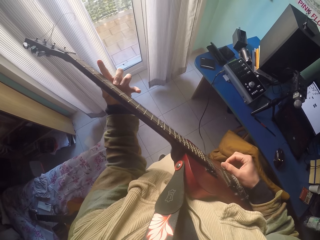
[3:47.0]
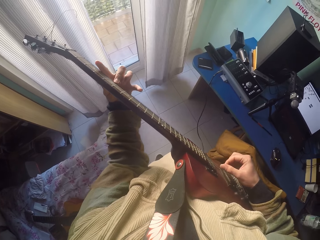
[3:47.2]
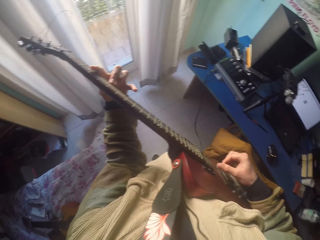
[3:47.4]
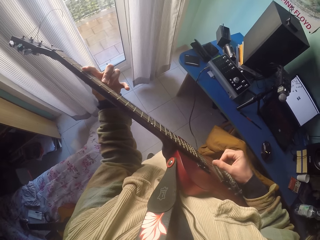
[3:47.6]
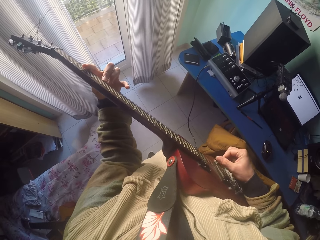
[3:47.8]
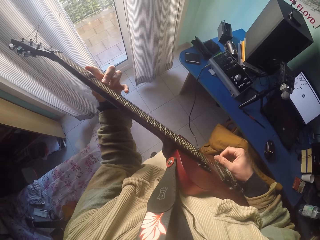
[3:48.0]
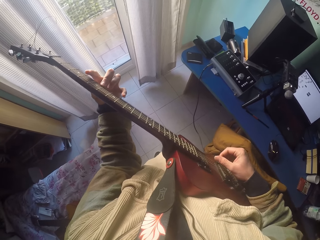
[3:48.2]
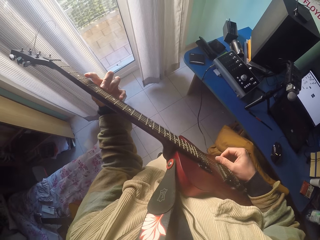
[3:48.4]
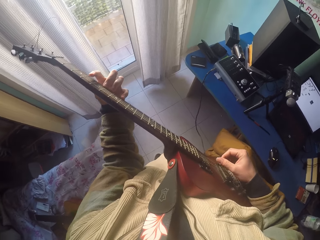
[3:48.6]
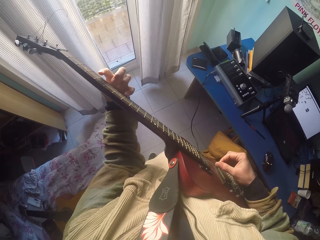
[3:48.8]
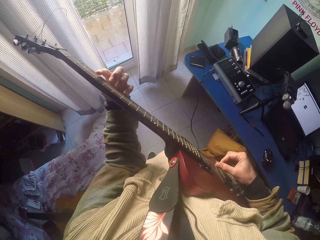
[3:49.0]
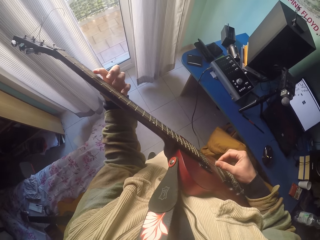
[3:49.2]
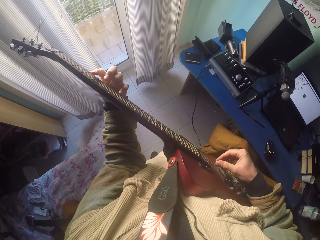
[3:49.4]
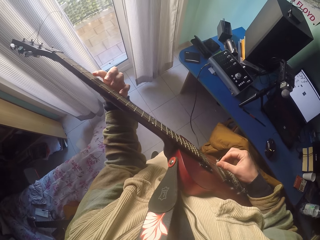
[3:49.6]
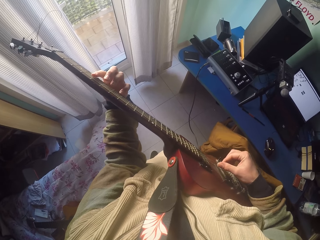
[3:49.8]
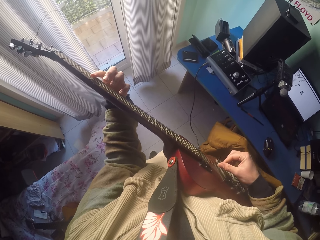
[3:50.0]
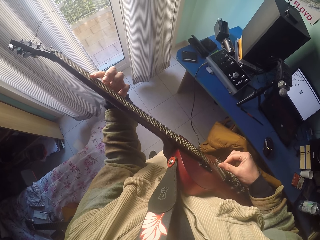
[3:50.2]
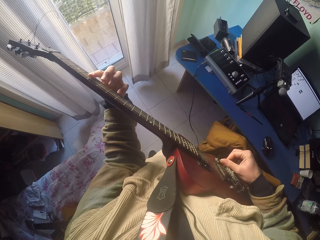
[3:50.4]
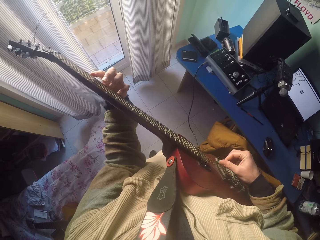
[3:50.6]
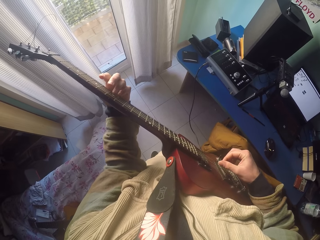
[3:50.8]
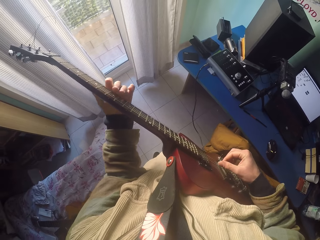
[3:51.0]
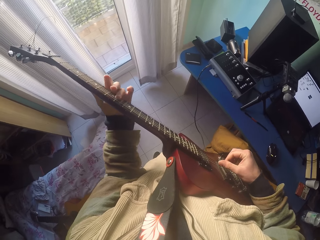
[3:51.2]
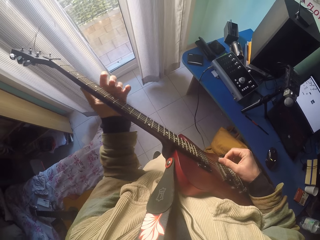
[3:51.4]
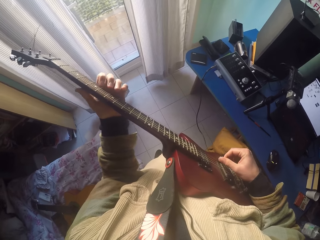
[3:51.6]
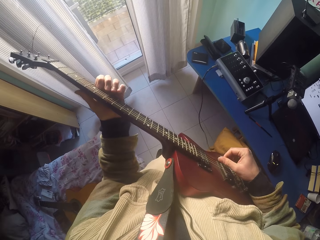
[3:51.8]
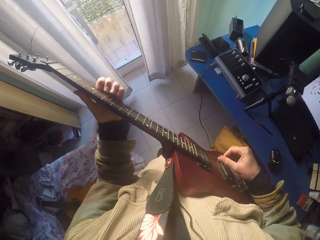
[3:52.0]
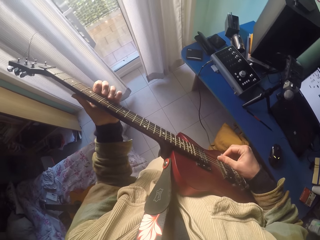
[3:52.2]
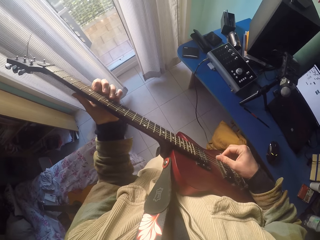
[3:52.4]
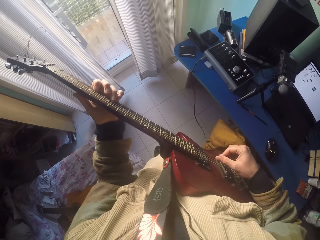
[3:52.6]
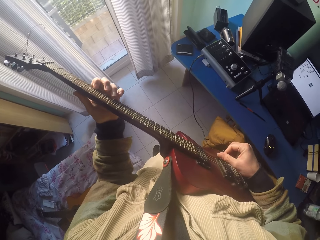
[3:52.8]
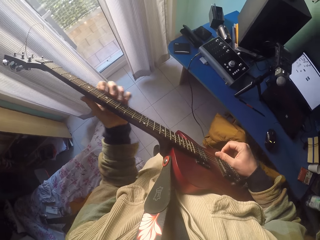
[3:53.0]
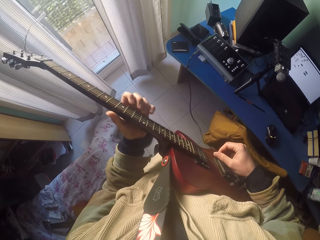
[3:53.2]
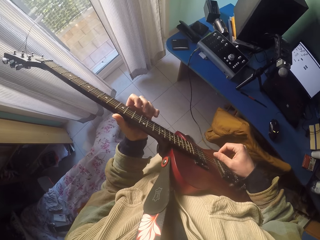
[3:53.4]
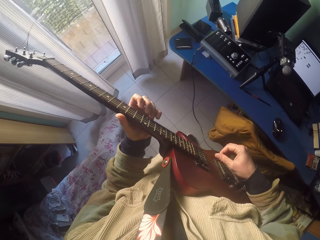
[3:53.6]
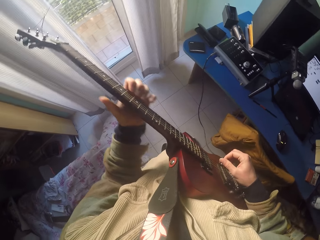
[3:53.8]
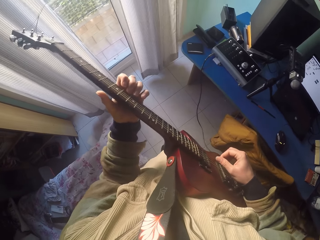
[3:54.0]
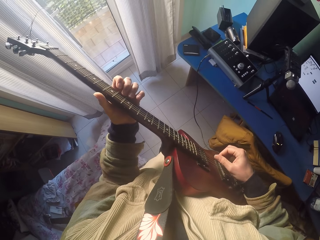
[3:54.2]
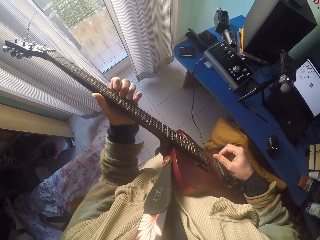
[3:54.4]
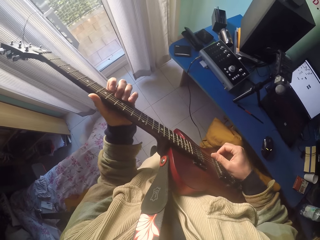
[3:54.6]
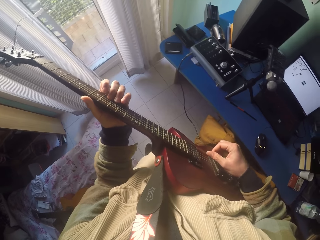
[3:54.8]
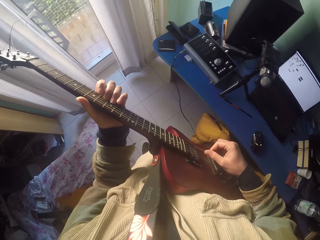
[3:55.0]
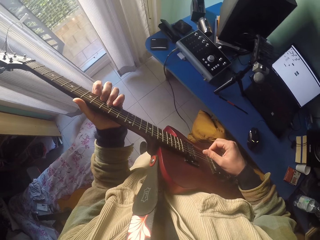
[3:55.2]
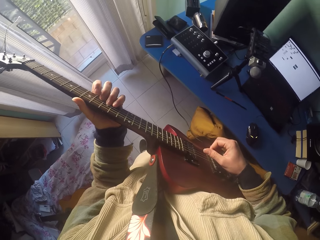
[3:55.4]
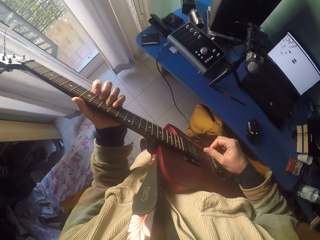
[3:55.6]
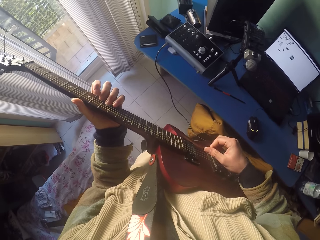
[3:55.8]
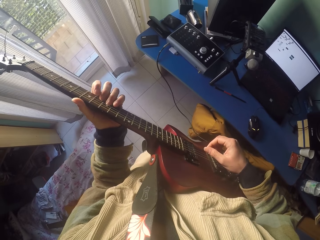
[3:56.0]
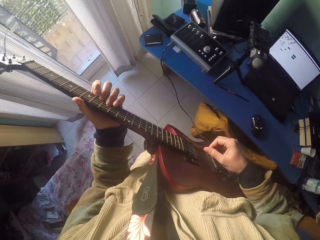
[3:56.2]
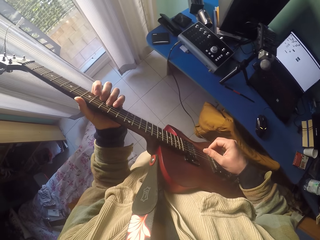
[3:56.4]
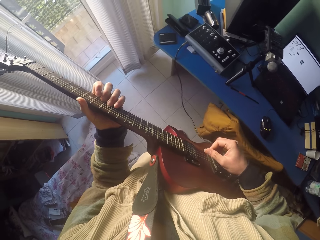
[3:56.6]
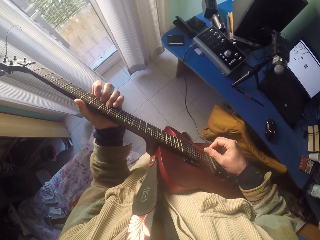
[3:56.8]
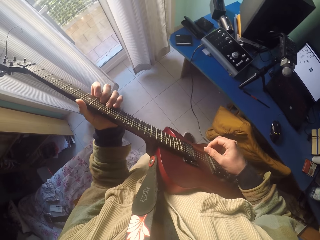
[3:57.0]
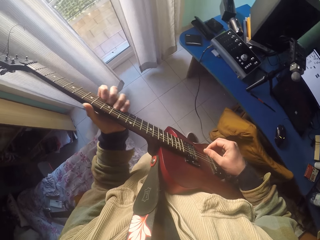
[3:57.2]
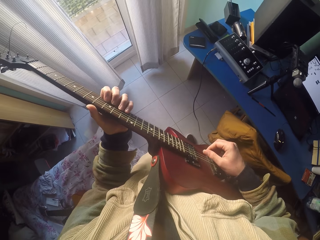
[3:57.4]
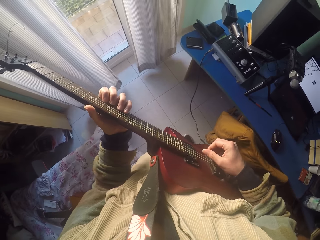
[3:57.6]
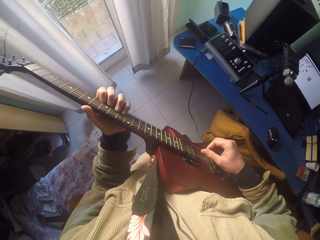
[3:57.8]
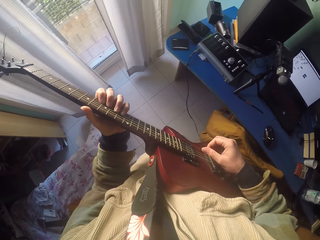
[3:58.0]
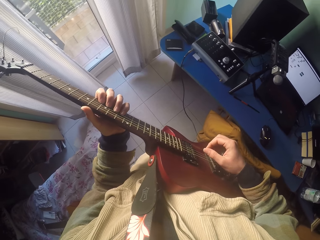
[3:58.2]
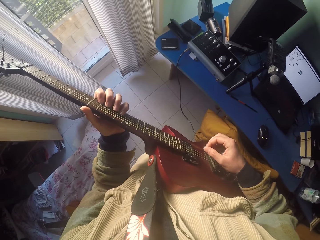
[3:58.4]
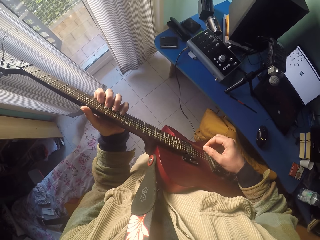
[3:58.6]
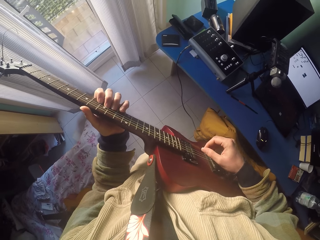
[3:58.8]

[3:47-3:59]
The camera wearer plays the guitar strings with the right hand. They play the guitar strings with the left hand.

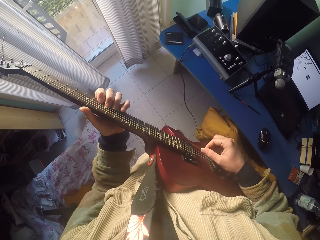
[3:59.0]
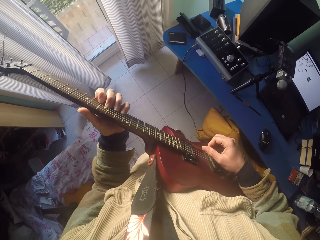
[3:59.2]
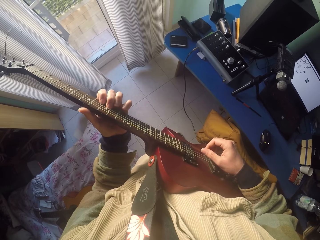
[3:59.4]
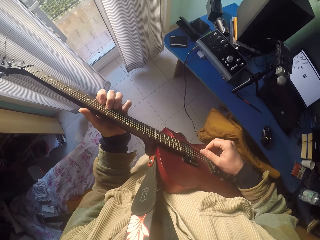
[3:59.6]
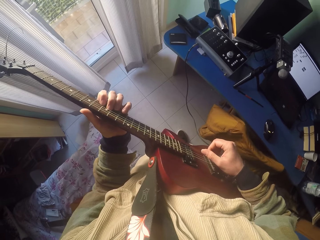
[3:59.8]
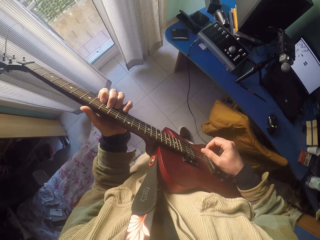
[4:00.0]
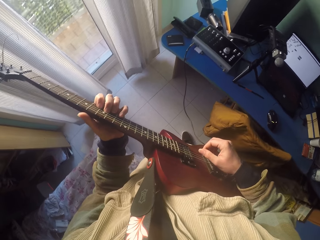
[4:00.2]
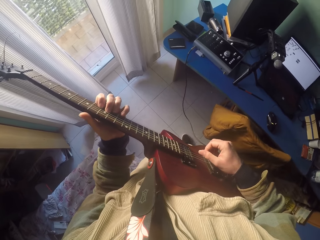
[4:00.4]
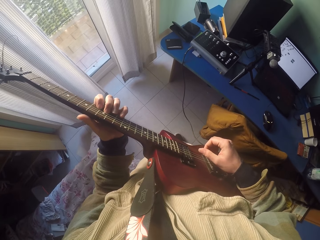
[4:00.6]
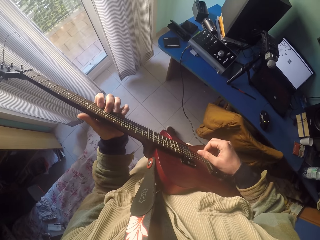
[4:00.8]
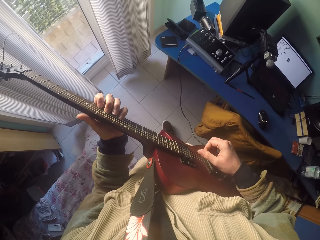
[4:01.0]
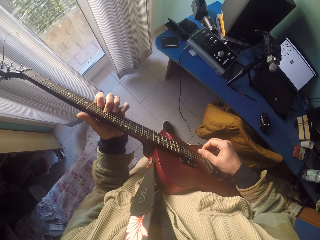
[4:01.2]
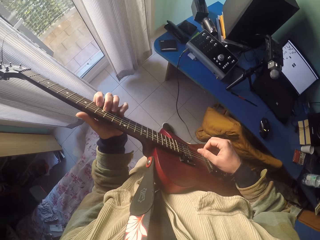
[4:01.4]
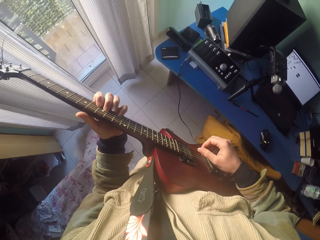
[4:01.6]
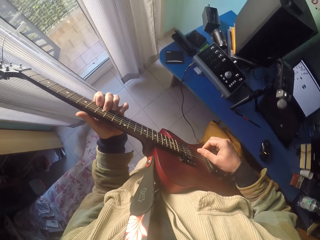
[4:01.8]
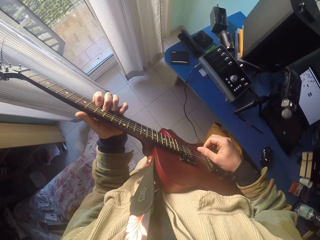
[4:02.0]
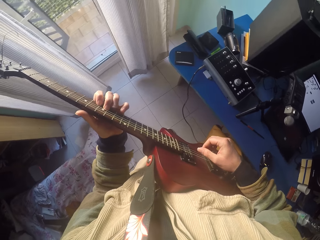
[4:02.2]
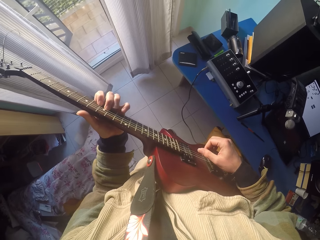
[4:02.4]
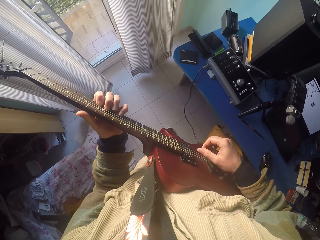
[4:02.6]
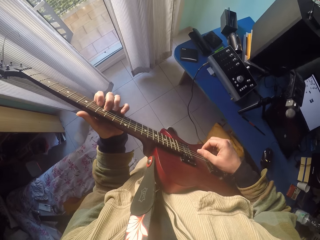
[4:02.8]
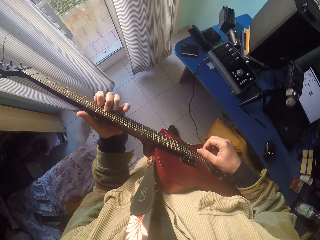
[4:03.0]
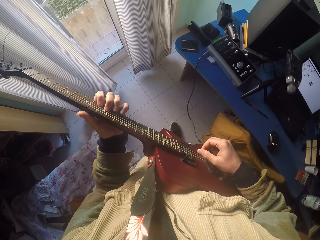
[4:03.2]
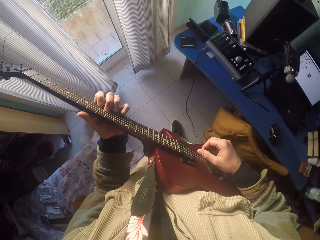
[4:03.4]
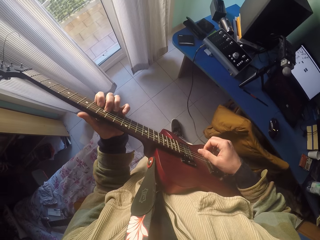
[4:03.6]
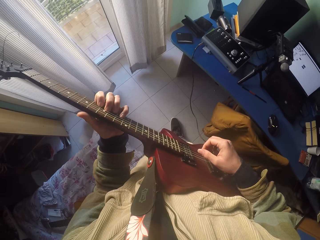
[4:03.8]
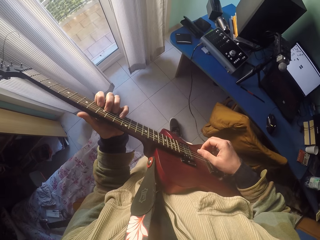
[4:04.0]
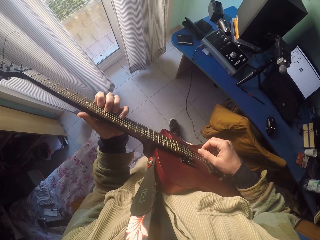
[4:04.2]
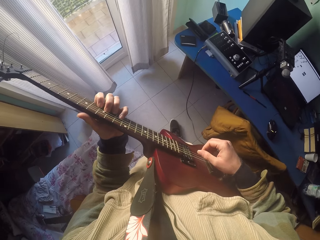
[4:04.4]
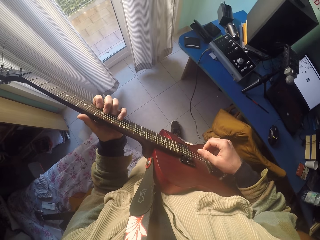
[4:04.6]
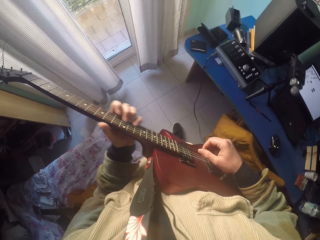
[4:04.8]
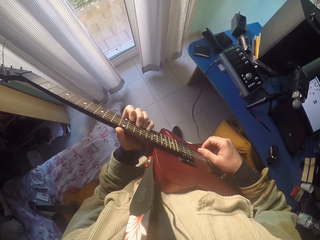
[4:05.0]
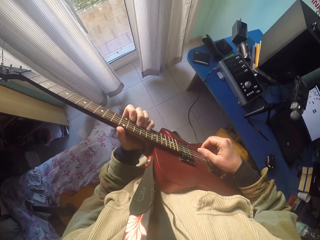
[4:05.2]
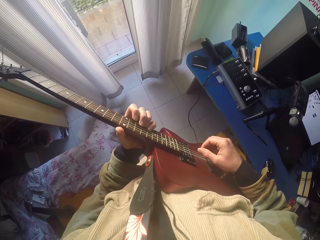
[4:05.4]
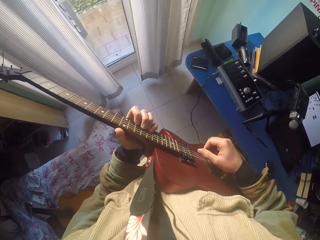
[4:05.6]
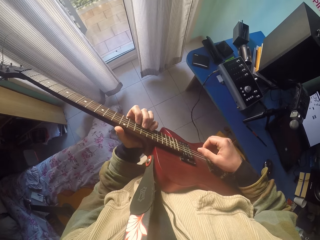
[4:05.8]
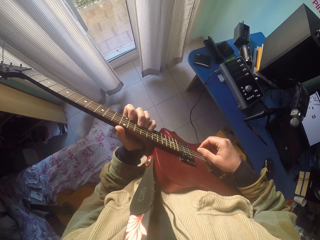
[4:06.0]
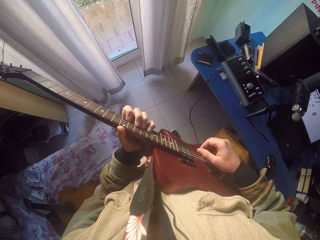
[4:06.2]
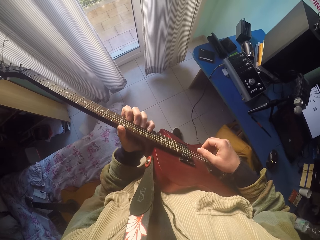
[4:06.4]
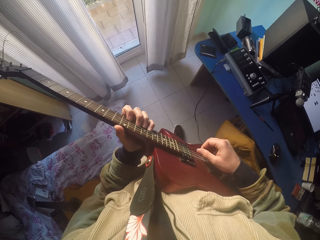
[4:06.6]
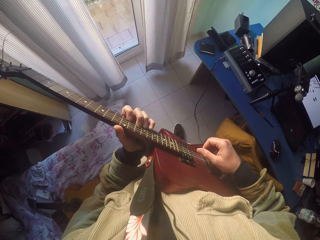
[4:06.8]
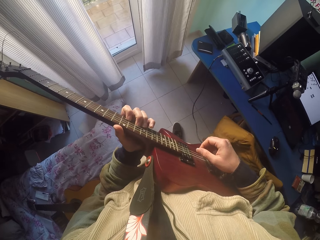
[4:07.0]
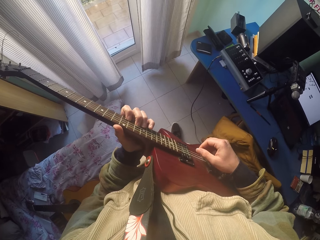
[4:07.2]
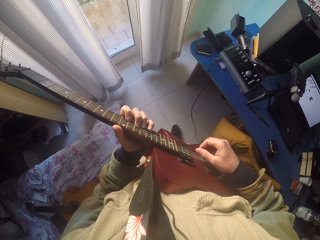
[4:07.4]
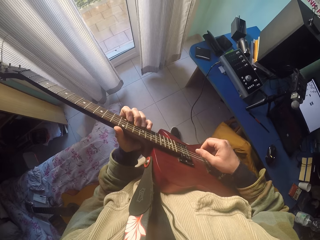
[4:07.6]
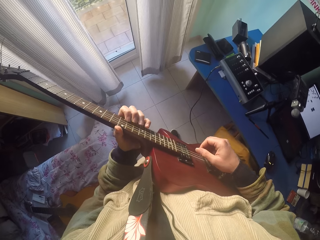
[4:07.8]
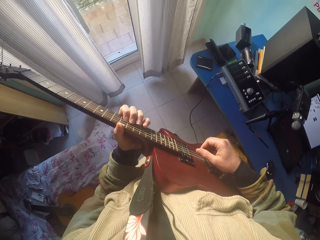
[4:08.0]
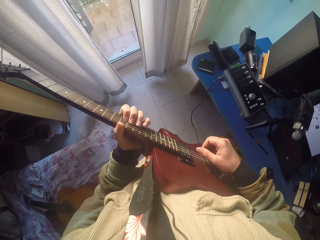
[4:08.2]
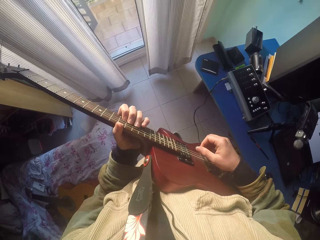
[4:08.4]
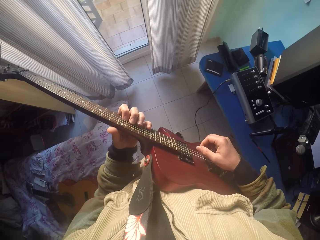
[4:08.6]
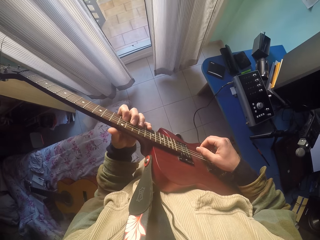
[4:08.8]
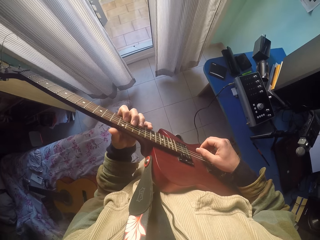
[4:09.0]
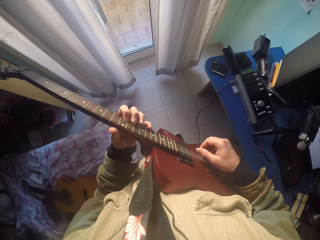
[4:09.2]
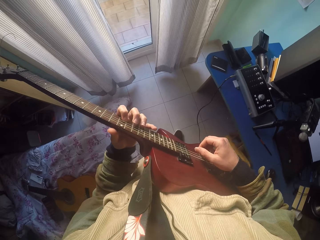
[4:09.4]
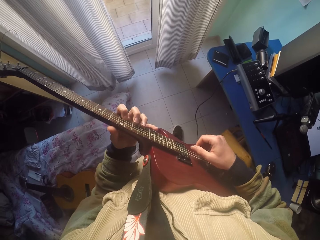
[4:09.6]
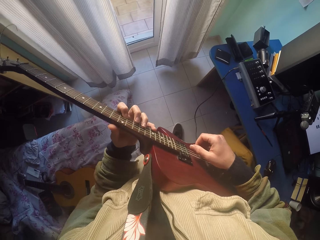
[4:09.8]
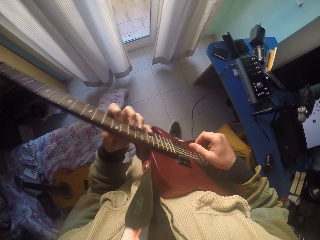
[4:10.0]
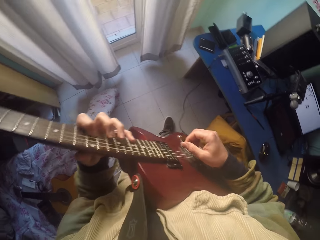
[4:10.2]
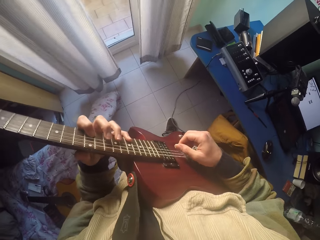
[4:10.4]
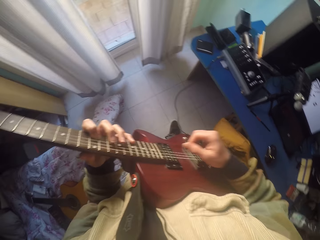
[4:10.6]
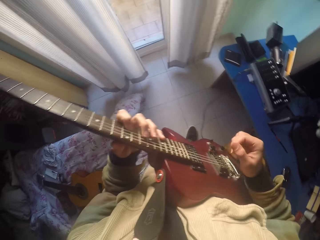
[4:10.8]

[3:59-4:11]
The camera wearer plays the guitar strings with the right hand.
